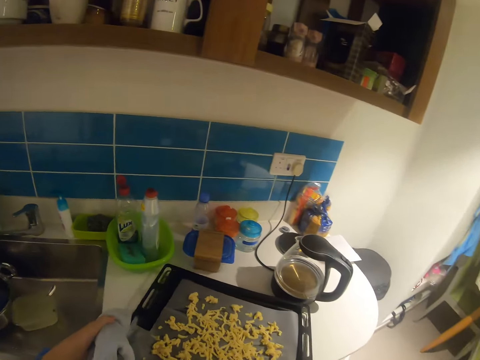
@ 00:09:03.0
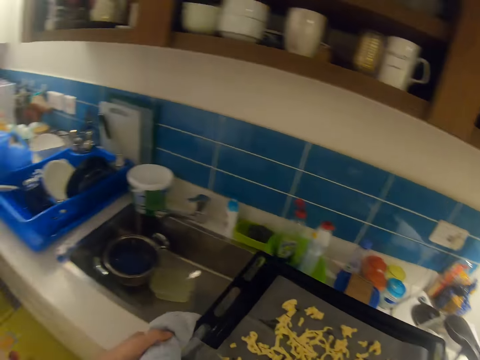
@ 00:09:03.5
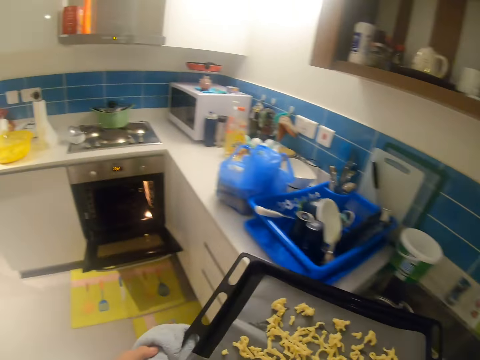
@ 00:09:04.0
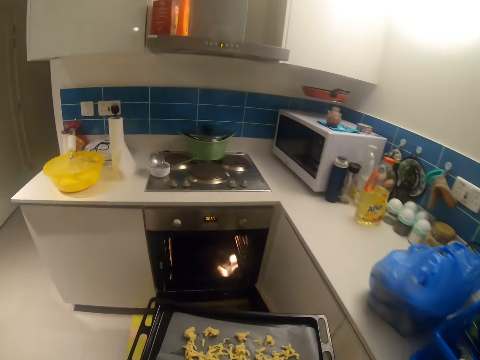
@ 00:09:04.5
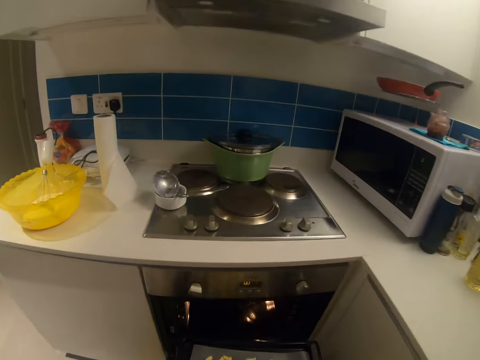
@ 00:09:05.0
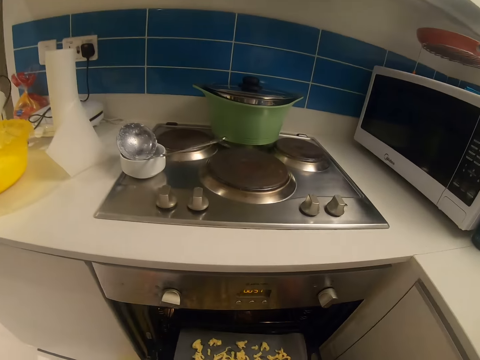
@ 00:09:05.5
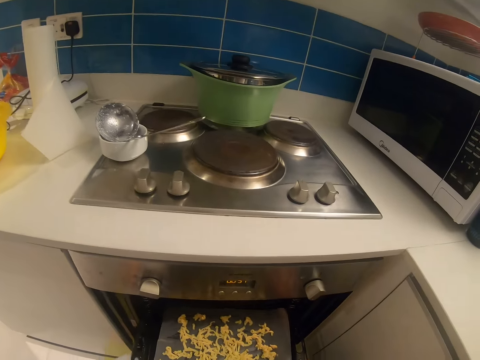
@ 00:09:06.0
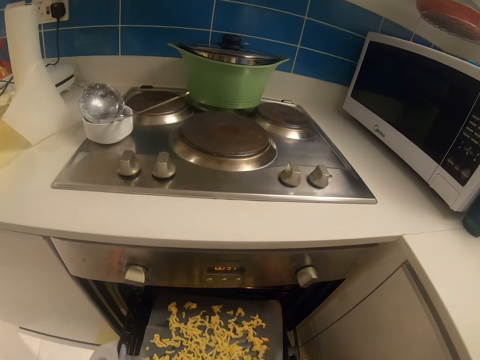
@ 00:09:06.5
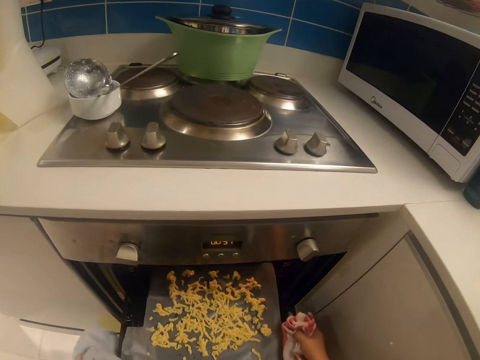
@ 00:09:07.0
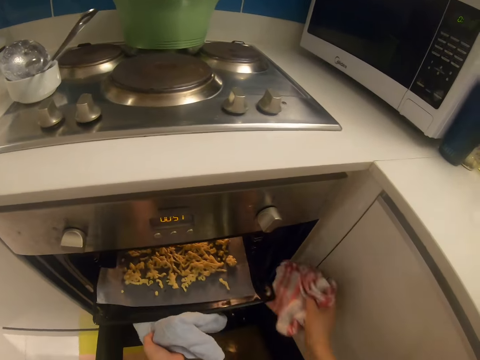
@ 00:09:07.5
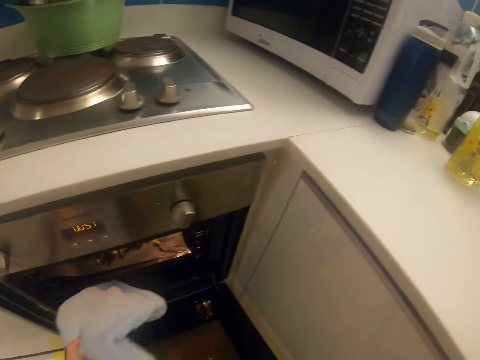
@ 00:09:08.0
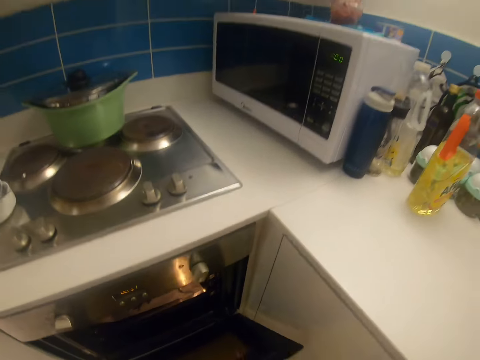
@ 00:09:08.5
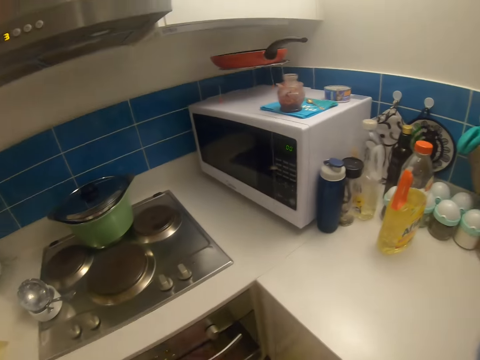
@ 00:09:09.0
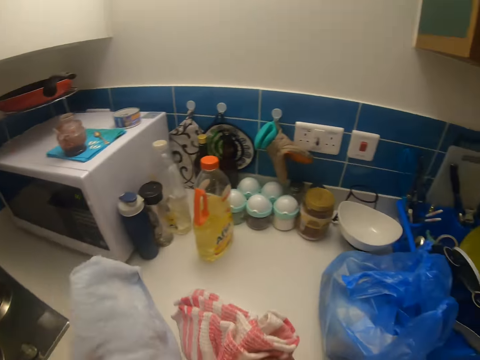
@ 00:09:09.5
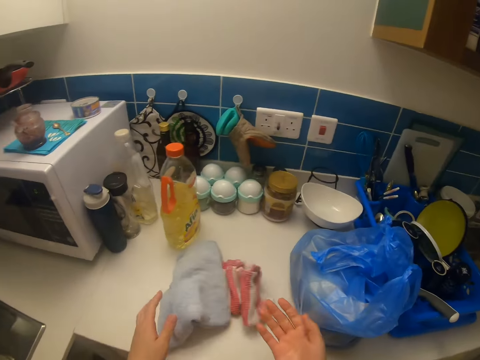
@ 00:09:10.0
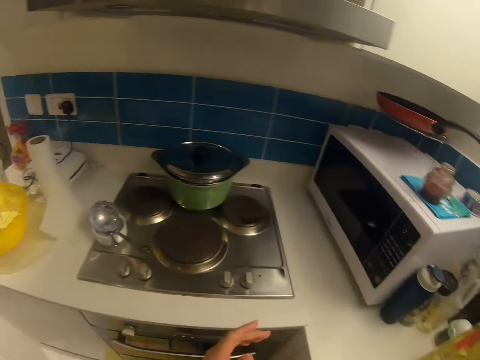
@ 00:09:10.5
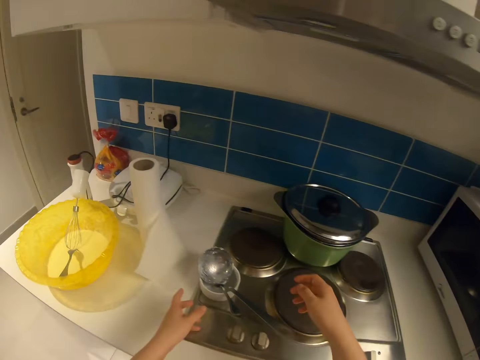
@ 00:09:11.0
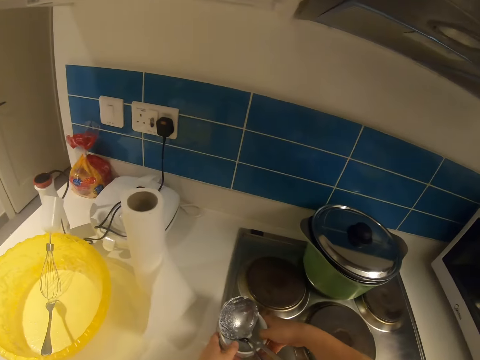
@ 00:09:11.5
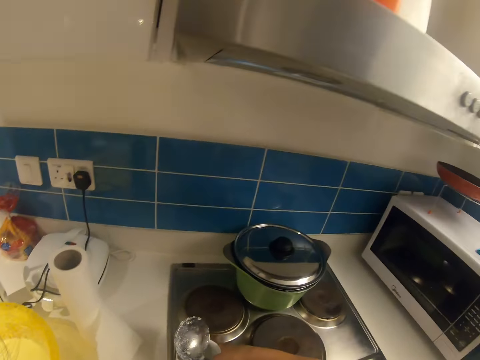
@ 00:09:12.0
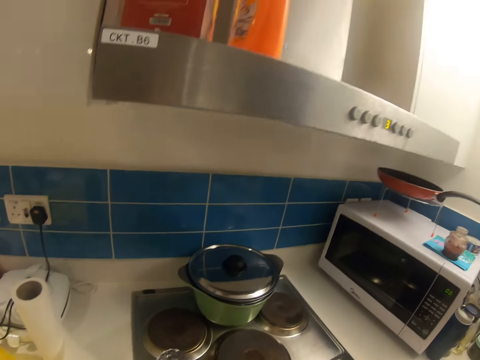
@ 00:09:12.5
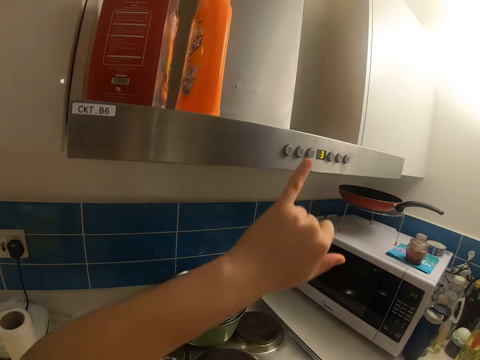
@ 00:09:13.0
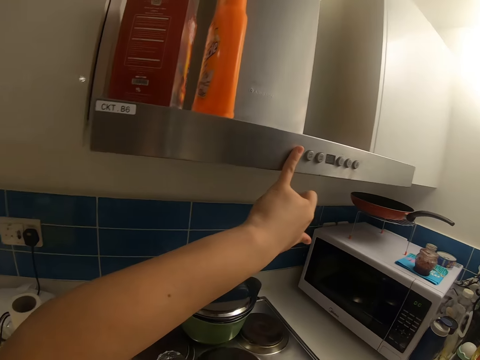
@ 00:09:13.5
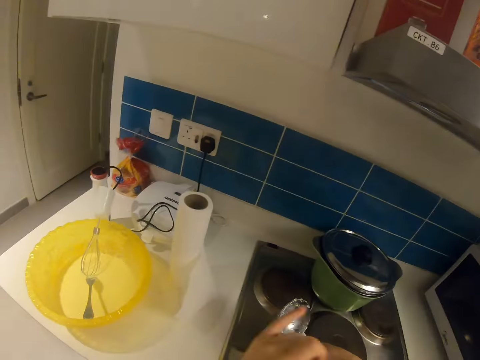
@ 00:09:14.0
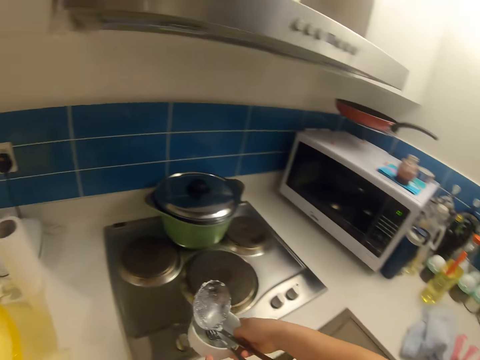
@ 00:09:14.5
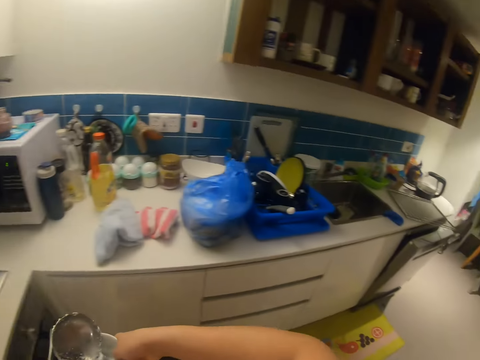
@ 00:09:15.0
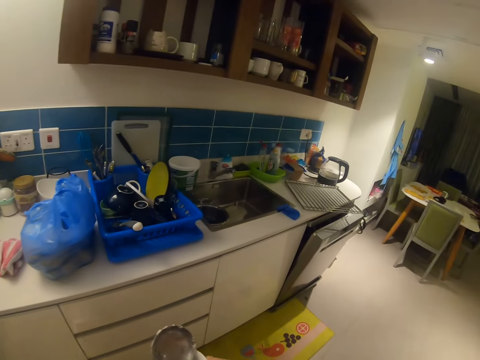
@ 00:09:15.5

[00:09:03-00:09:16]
The camera wearer carries the sheet pan with the napkin from the cabinet. They hold the sheet pan or tray with the napkin or towel. They place the sheet pan in the oven. They close the oven. They drop the napkins on the cabinet. They walk around the kitchen. They take a small bowl with cooking spoons from a cooker. They press the chimney button. They turn on an electric dish dryer in the kitchen.

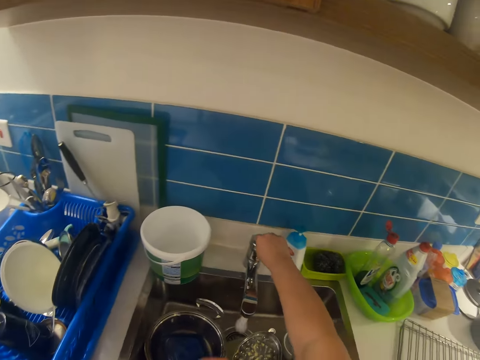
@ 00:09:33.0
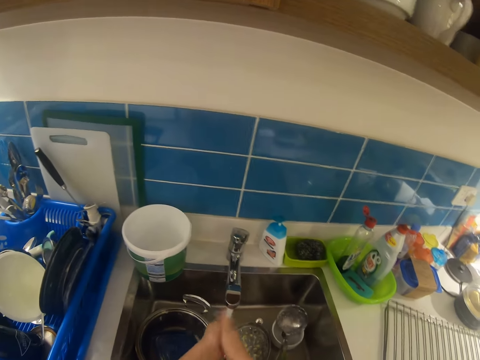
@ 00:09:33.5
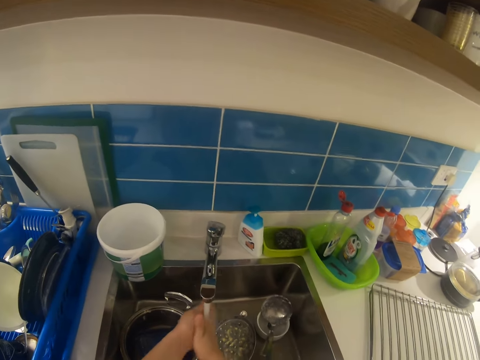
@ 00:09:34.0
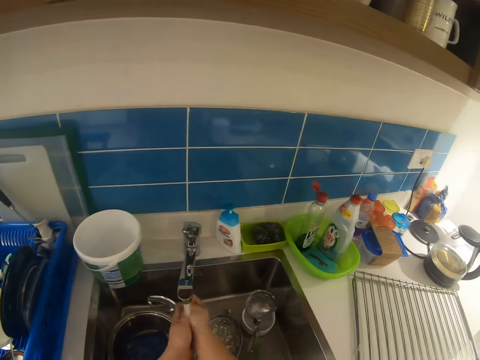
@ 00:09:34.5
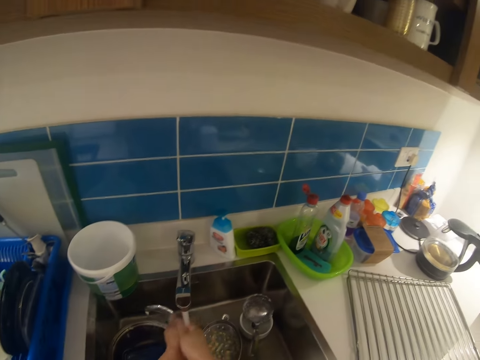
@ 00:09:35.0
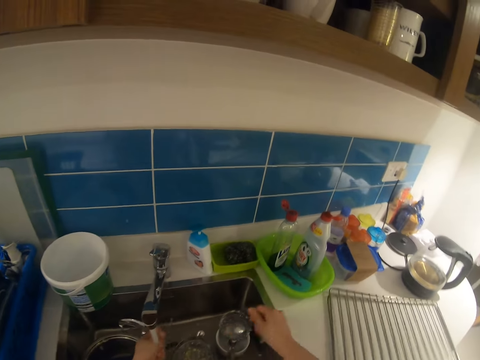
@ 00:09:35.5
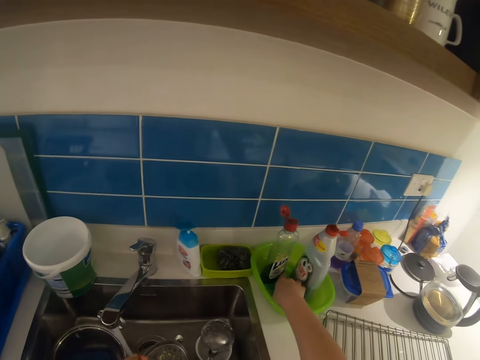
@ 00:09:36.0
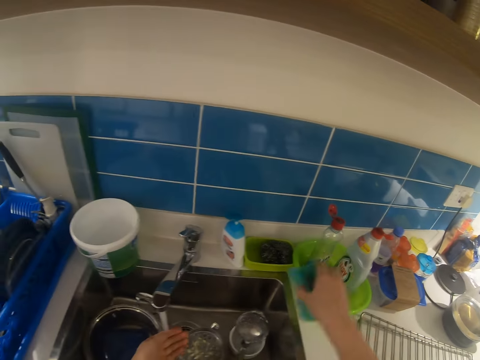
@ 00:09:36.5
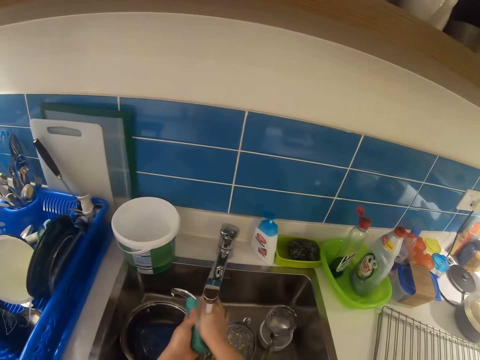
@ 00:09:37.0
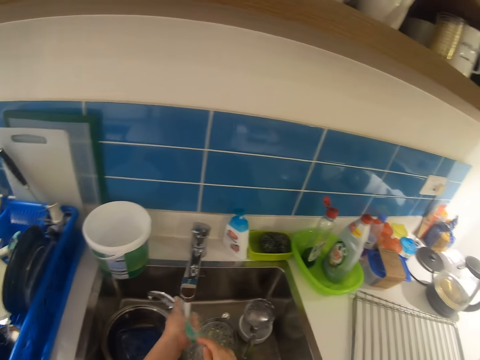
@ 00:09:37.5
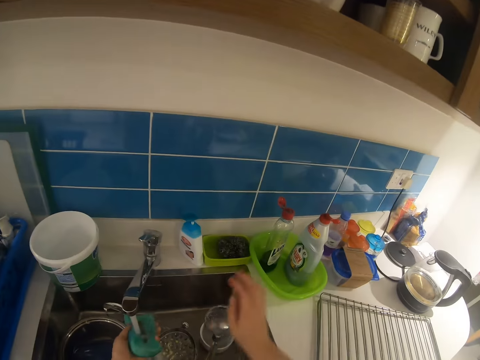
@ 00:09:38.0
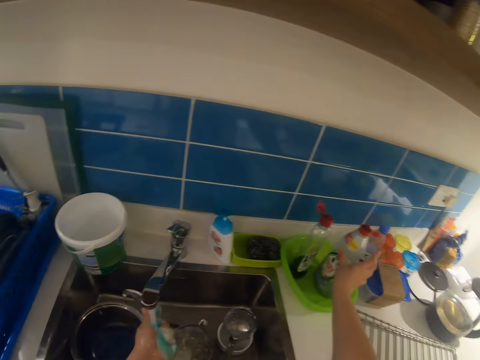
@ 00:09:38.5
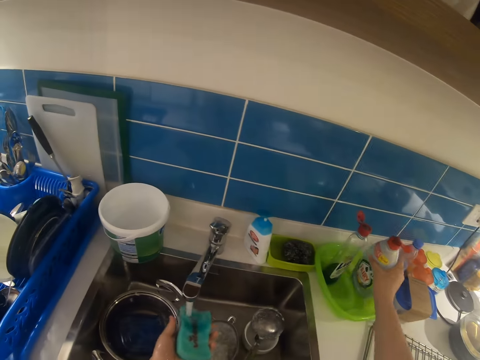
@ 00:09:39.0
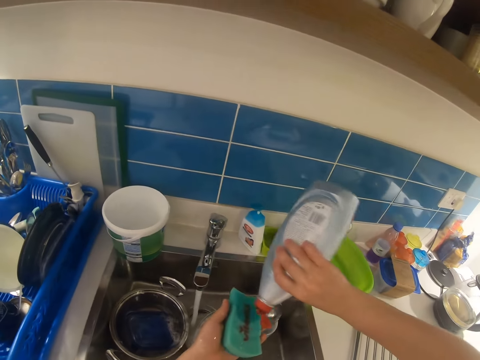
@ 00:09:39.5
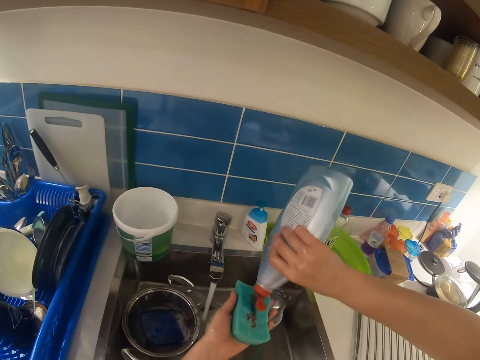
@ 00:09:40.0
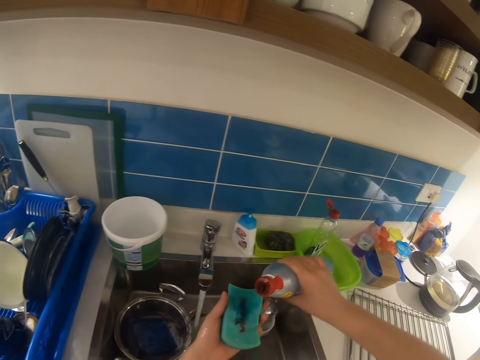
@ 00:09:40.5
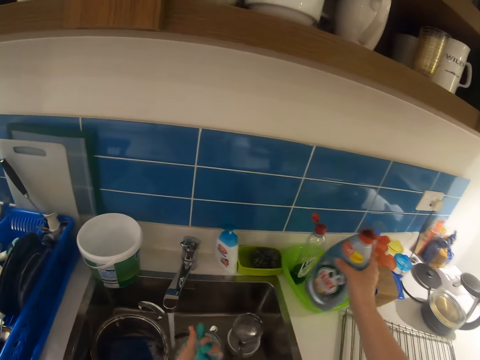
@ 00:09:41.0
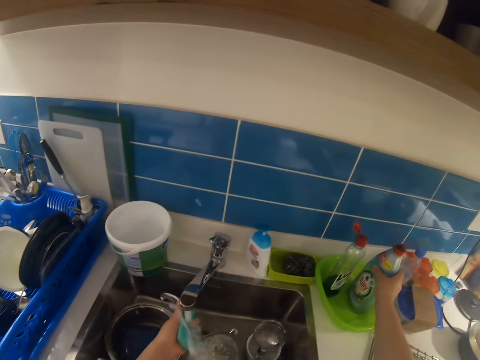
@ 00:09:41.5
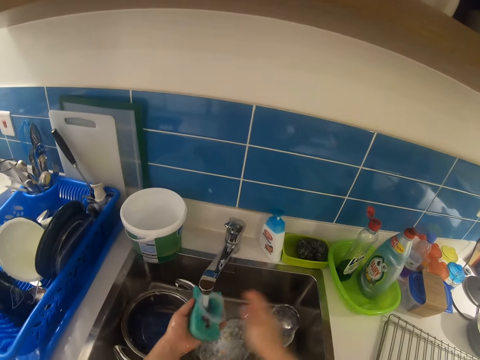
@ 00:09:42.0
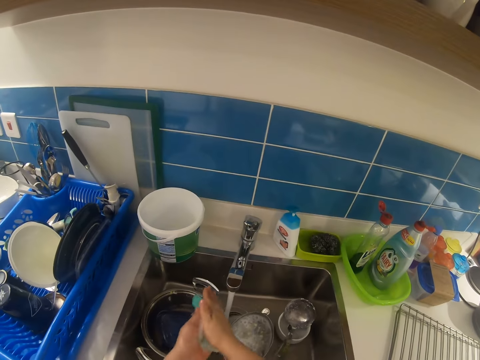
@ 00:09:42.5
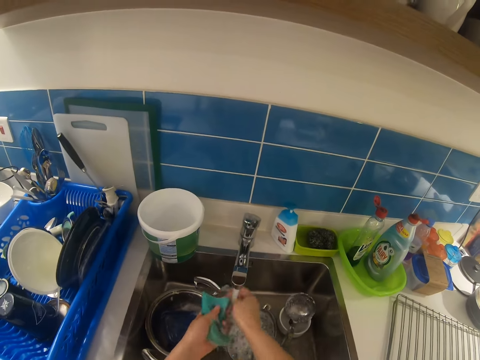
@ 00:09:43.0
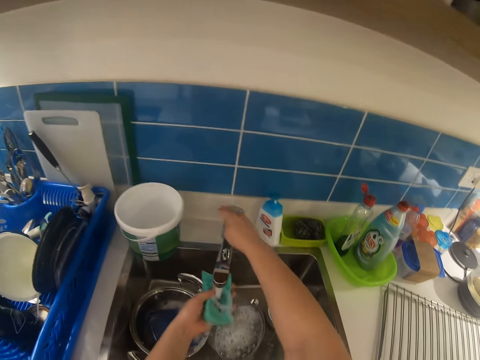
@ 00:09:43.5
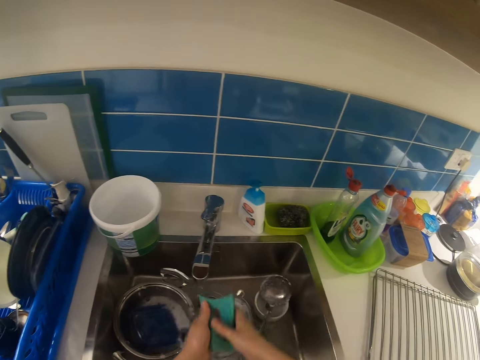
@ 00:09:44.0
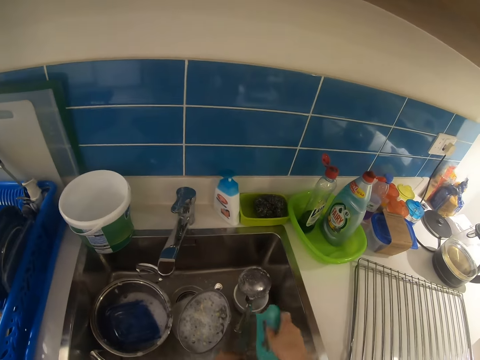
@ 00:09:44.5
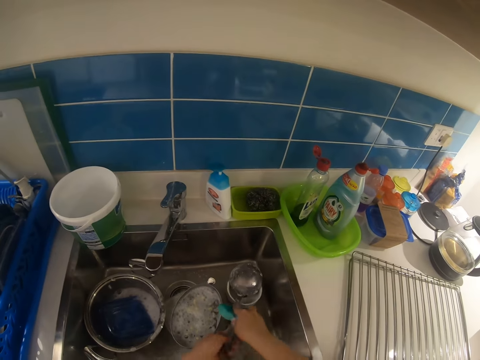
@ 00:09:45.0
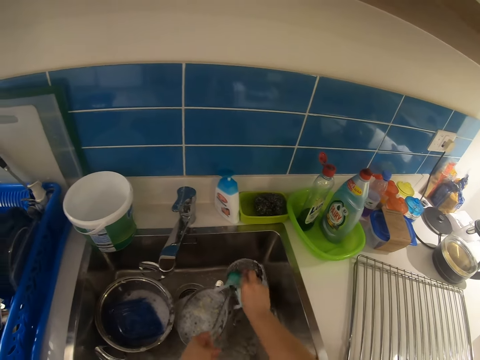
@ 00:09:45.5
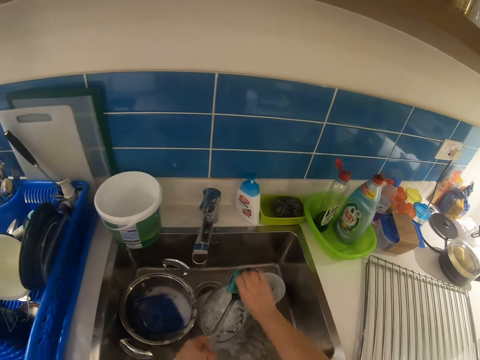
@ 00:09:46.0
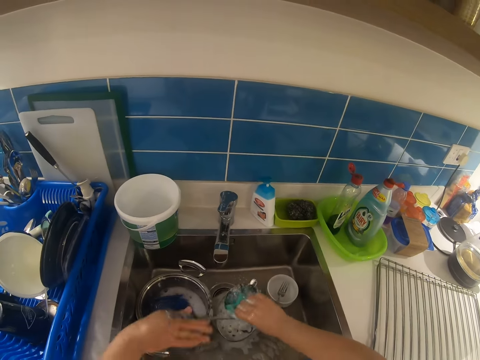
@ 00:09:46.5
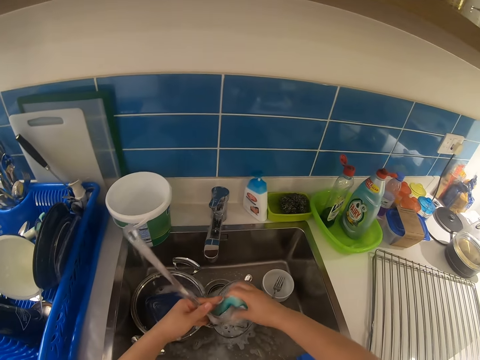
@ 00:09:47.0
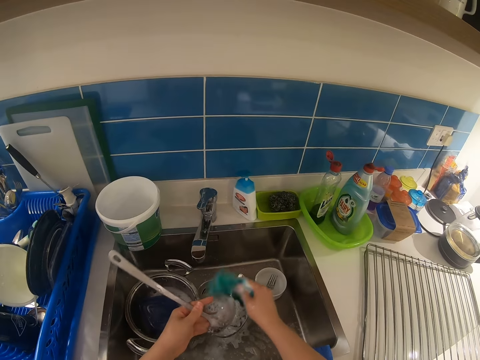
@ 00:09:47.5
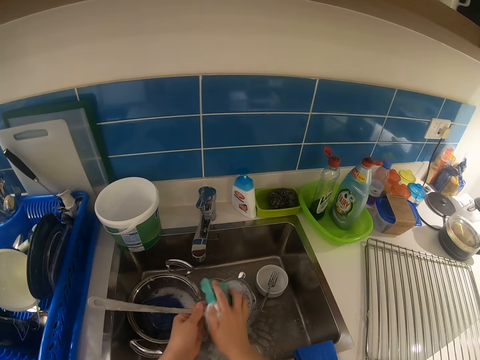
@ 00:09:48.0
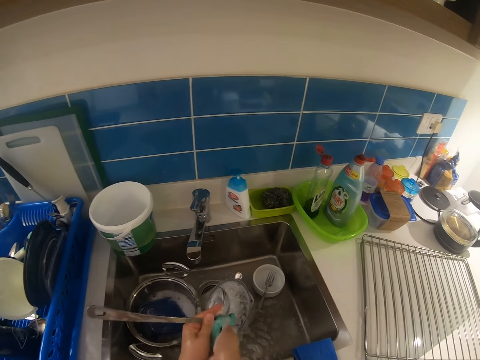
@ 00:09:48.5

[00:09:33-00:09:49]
The camera wearer opens the faucet with his right hand. He washes both hands with water. He picks a sponge from a bowl on the kitchen countertops with his right hand. He passes the sponge to the left hand. He picks a dish-washing liquid from the bowl on the kitchen countertop with his right hand. He pours the dish-washing liquid into the sponge with his right hand. He puts the sponge in the dish. He returns the dish-washing liquid container with his right hand in the bowl on the kitchen countertops. He rubs the hand on the sponge. He turns off the faucet with his right hand. He passes the sponge to the right hand. He picks the spoon. He washes the dishes with the sponge and the dish-washing liquid with both hands.
